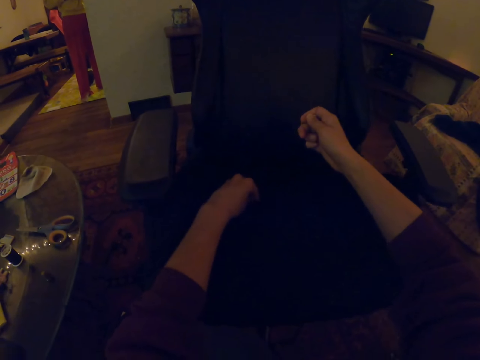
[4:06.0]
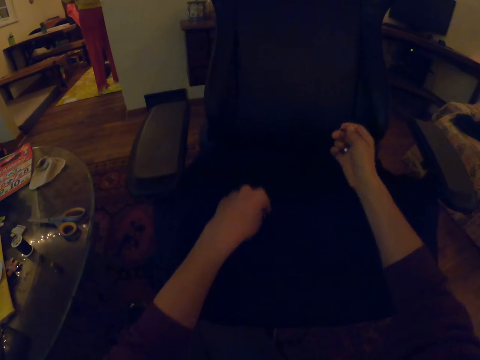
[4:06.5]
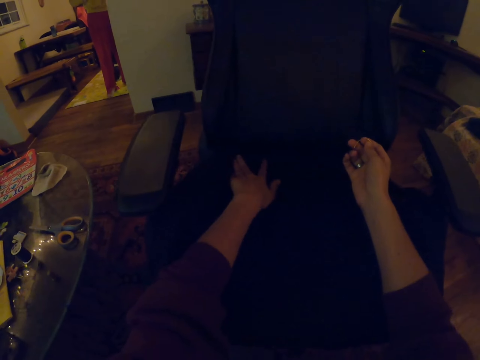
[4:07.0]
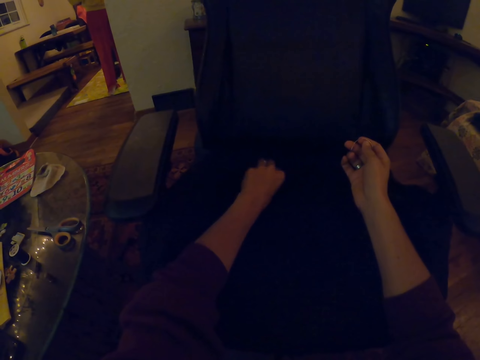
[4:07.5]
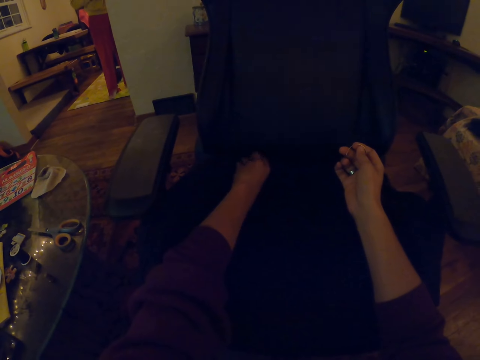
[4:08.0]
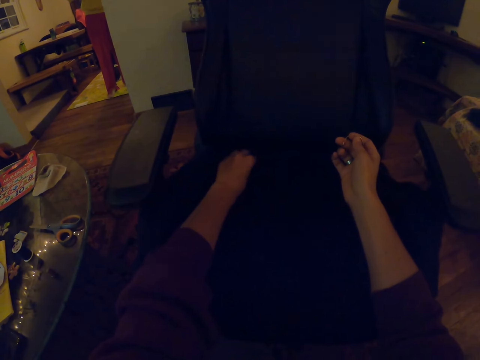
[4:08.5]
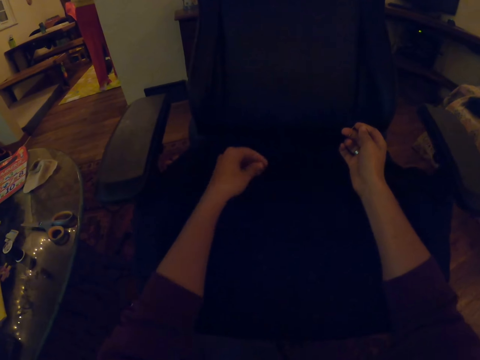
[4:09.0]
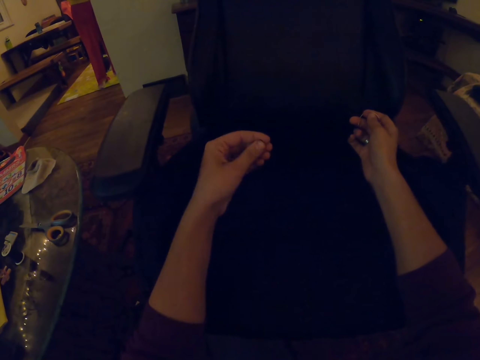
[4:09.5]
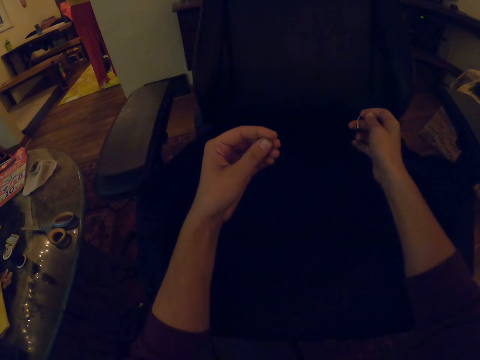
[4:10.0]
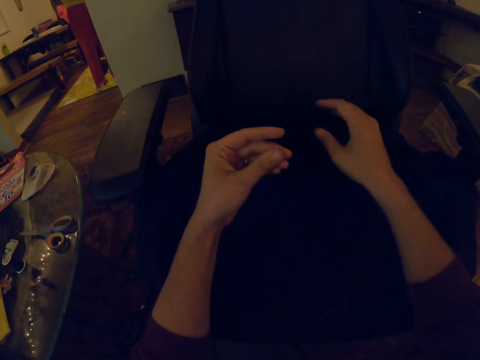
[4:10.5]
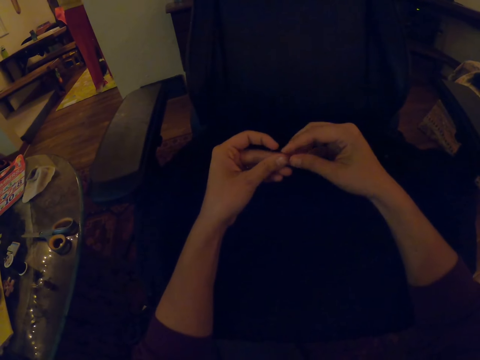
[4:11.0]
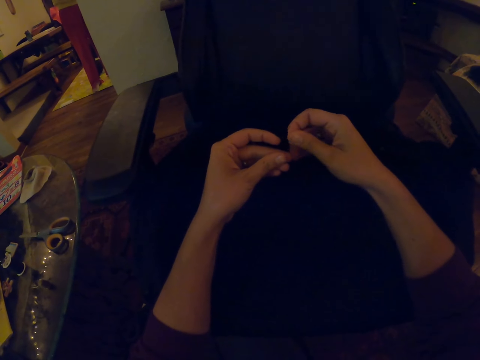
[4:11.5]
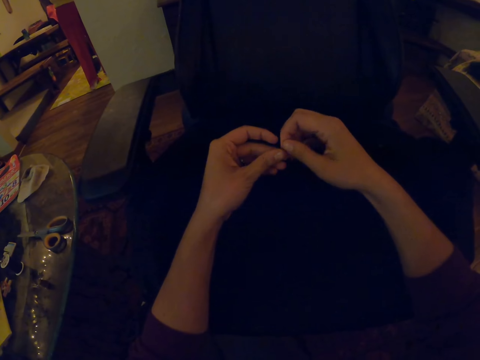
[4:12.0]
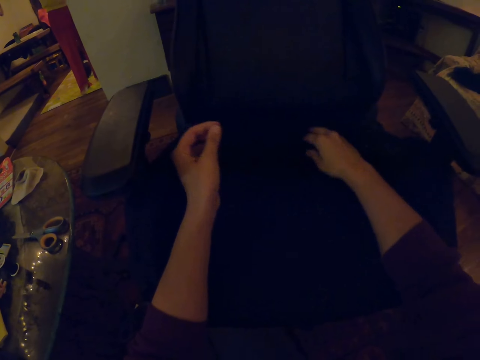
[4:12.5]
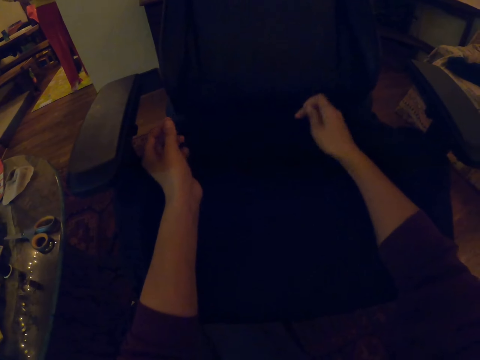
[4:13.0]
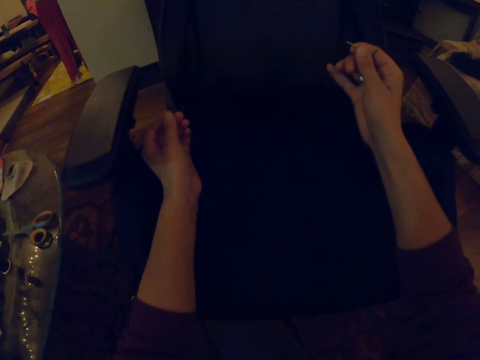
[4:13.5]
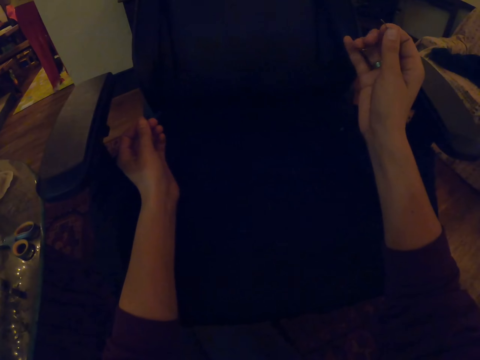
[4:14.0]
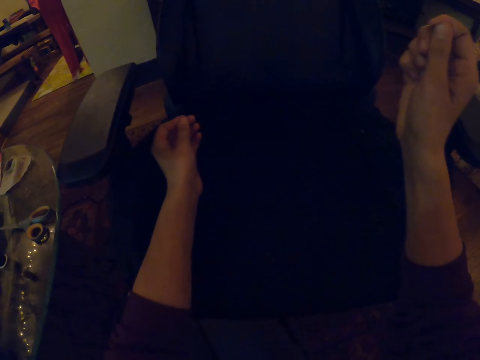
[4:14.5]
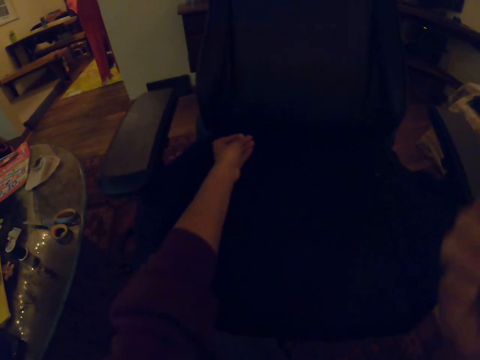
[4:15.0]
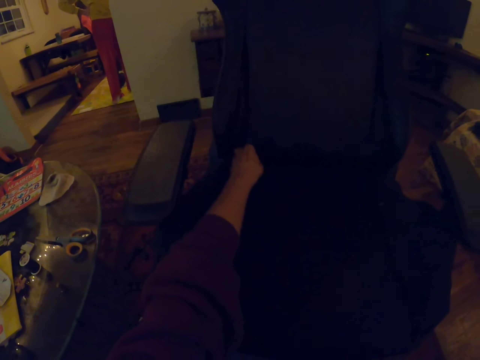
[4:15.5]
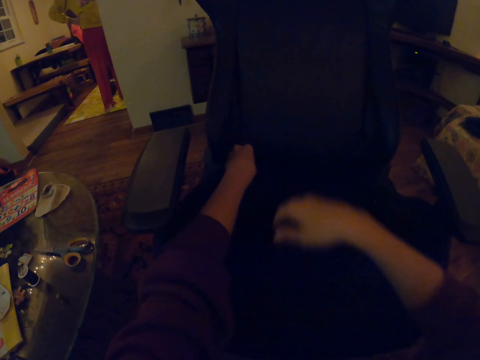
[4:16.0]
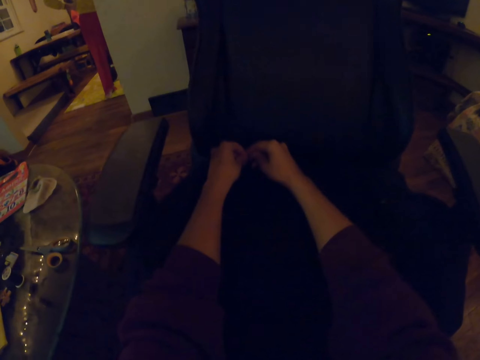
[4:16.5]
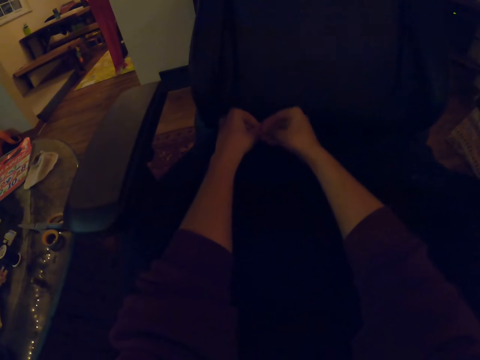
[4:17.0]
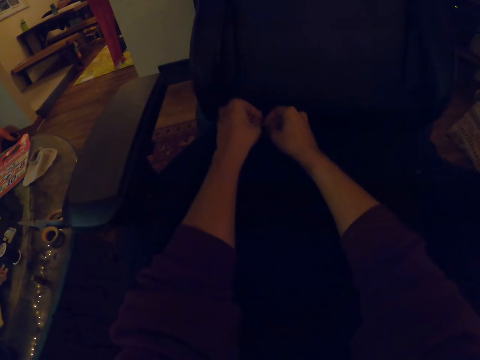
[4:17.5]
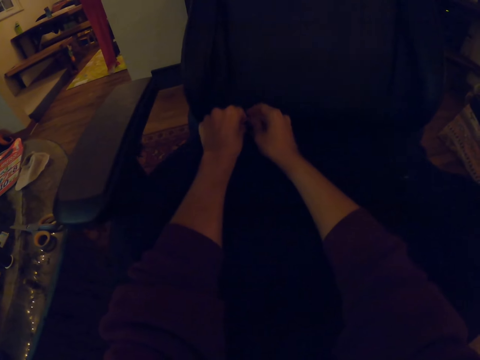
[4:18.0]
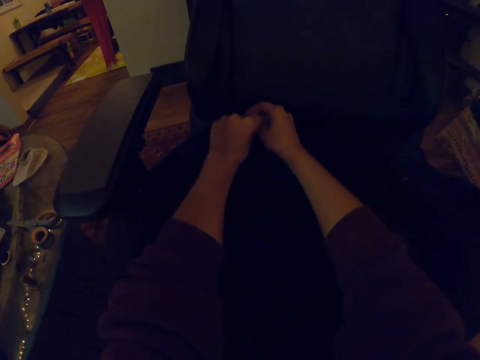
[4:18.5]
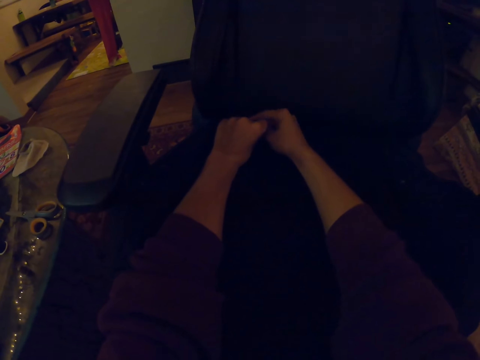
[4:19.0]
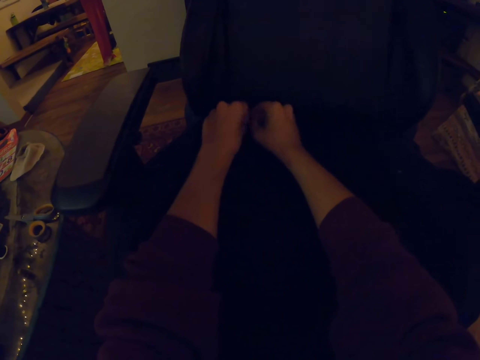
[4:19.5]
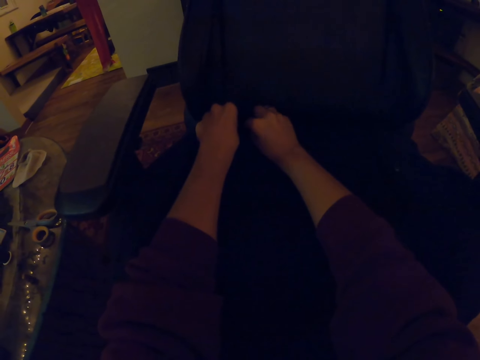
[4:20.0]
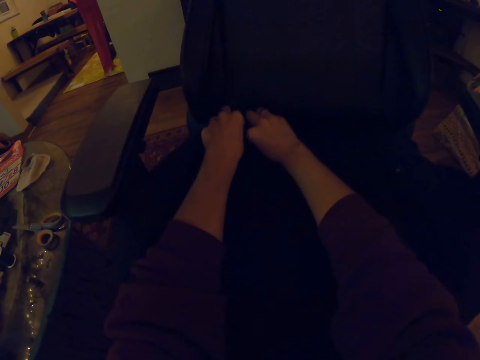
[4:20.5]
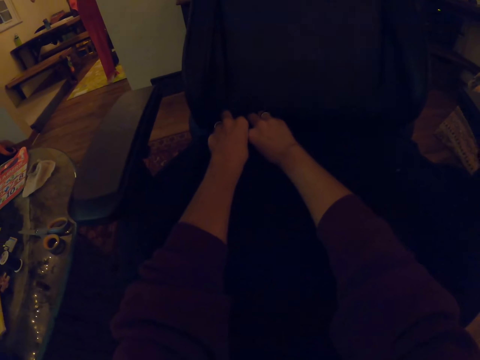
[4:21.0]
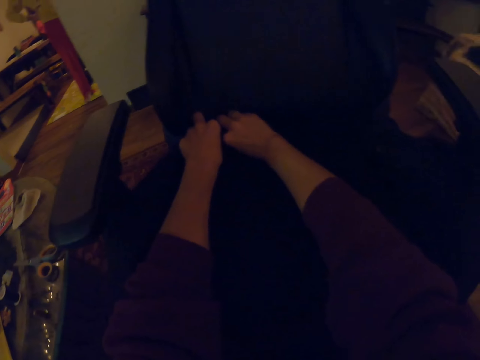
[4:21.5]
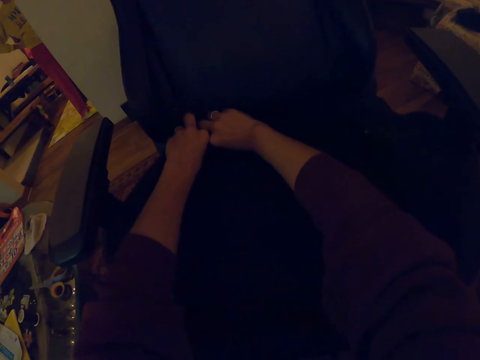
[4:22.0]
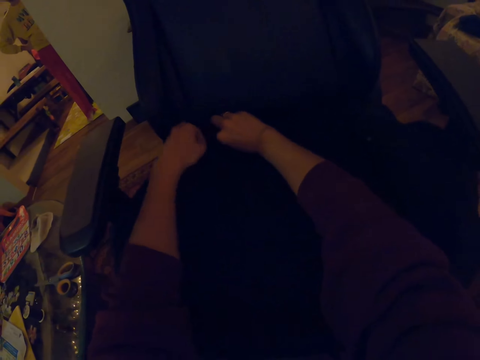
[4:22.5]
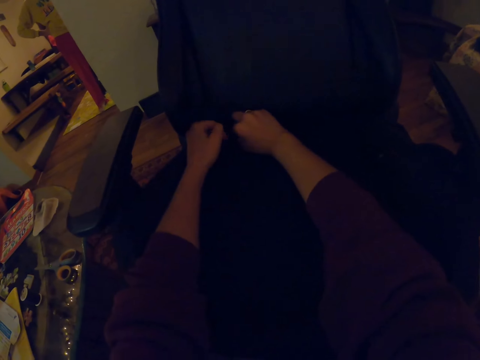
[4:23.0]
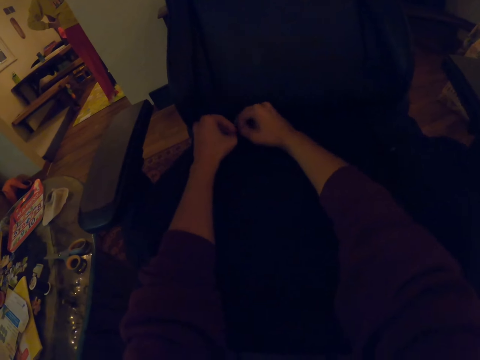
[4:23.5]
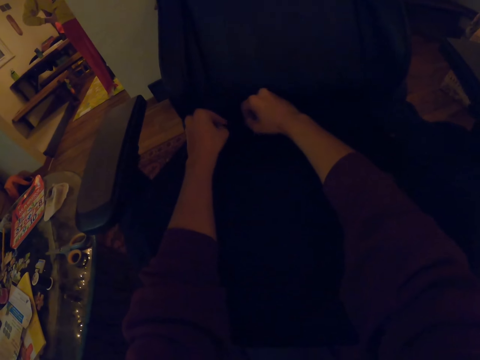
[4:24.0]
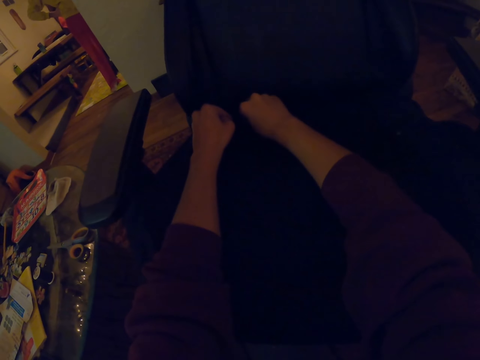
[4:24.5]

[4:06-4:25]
The camera wearer pulls out a thread. They look at the thread. They pull the thread with the right hand. They pick a needle from the seat. They press a corner of the chair. They touch the seat. They tie the thread with both hands.

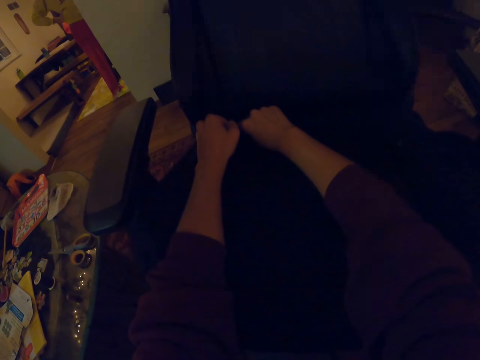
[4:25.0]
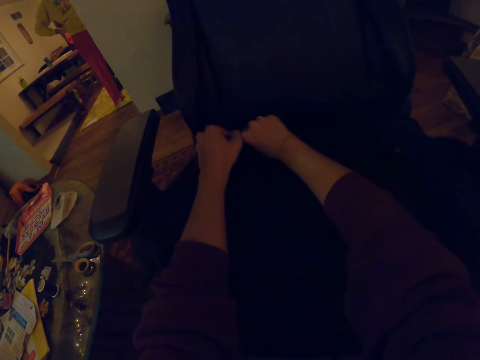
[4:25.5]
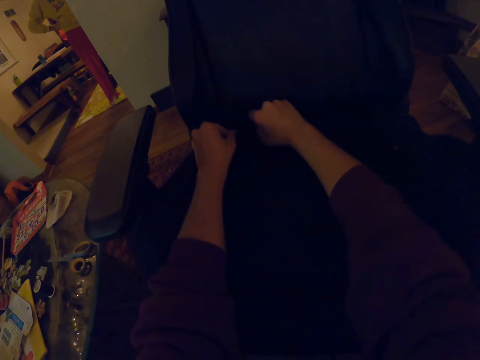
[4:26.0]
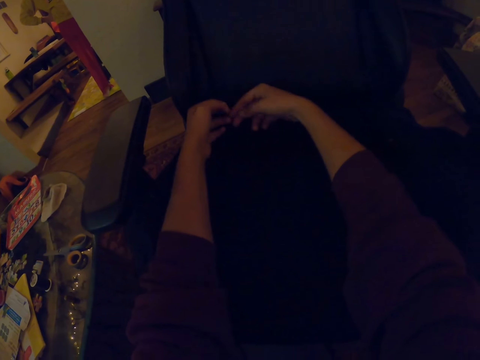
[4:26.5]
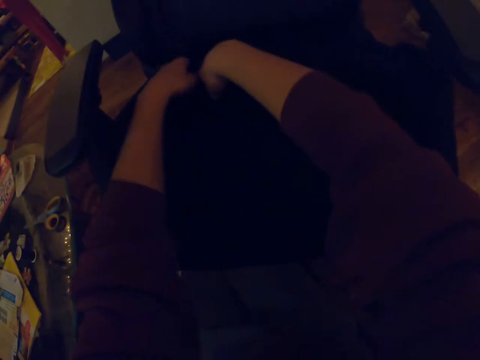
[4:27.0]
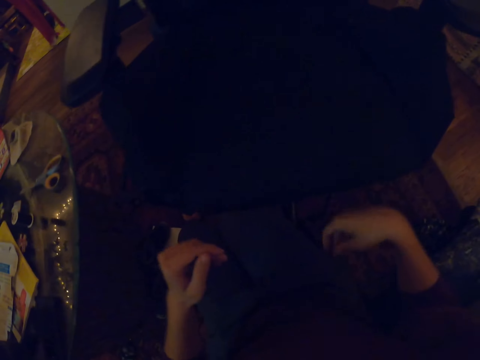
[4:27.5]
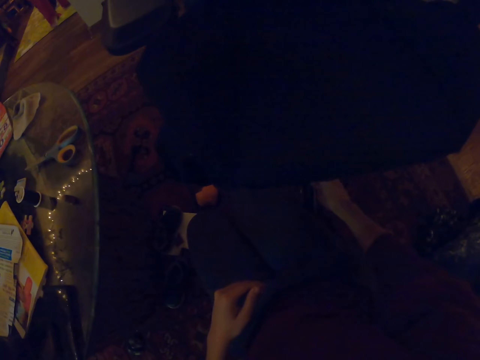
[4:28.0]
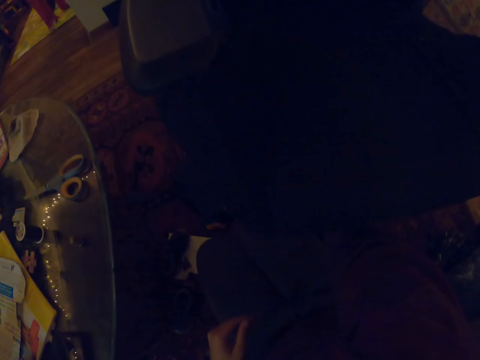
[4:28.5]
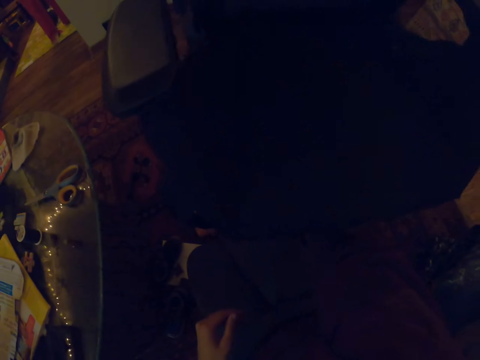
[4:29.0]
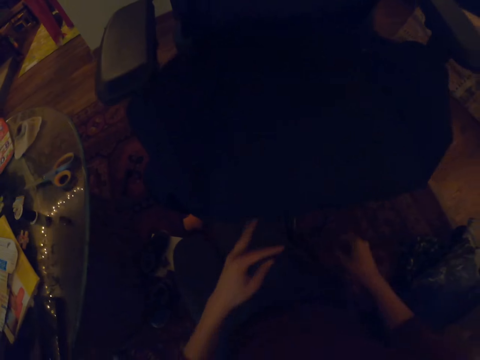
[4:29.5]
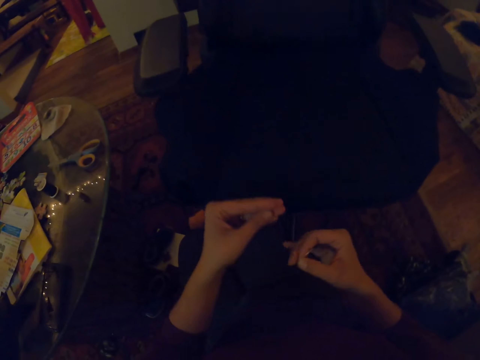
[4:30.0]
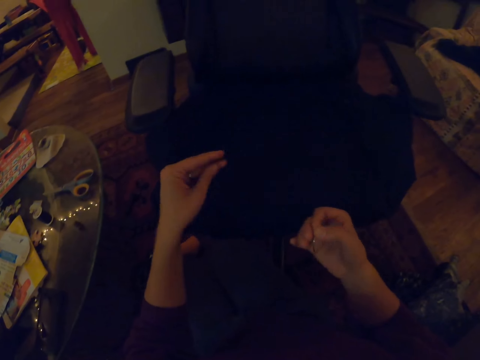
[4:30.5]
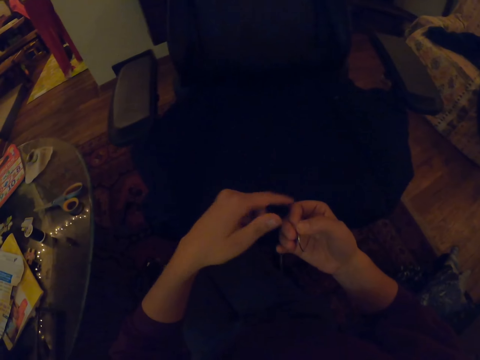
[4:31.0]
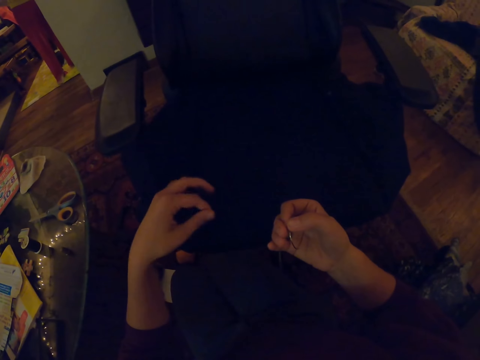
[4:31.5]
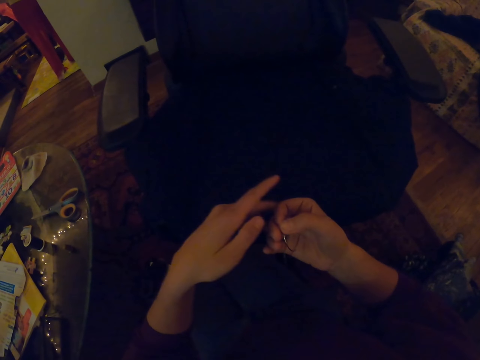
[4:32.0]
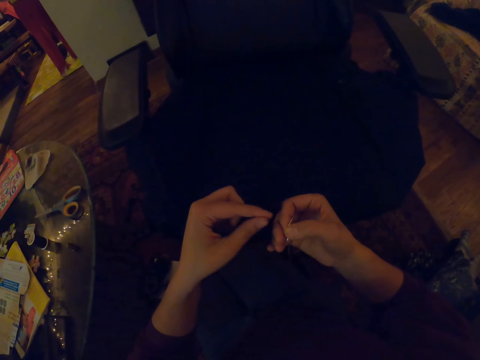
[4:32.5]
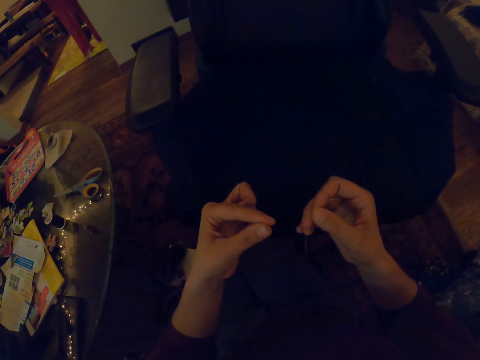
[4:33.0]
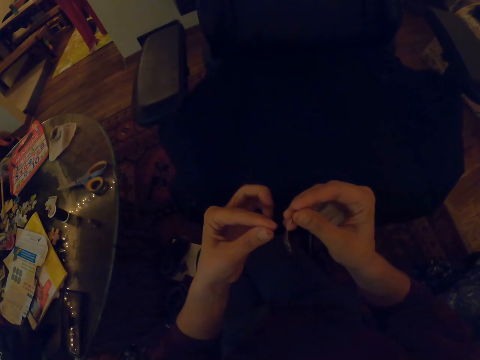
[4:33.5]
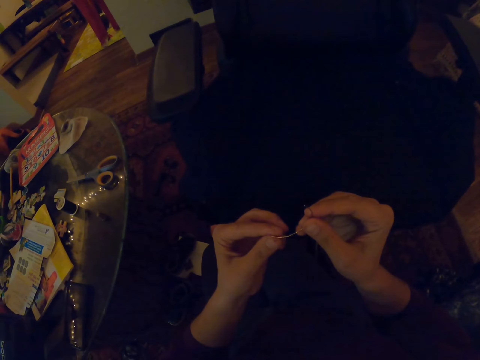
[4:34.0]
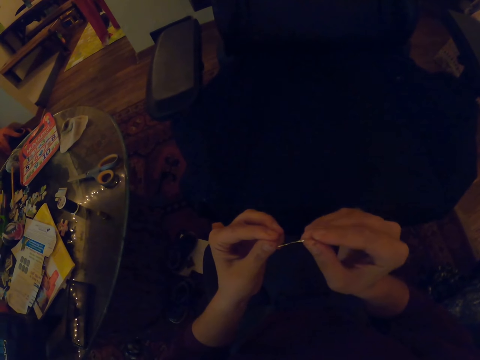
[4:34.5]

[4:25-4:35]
The camera wearer picks a needle down. They hold the needle. They pull a thread.
